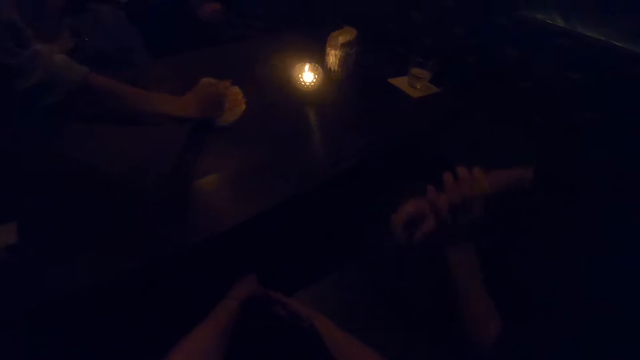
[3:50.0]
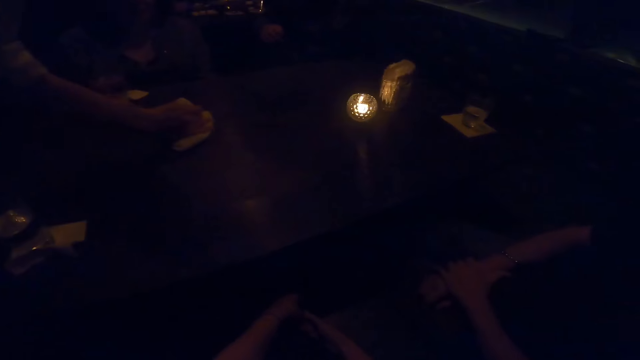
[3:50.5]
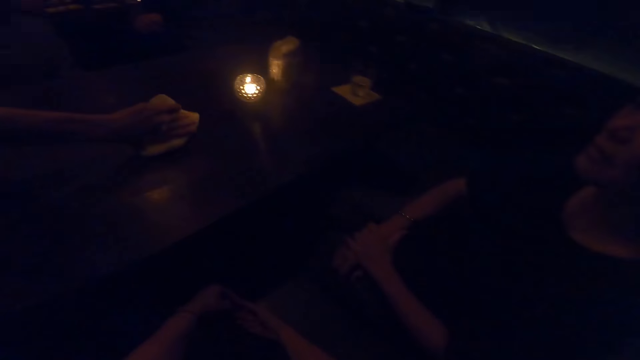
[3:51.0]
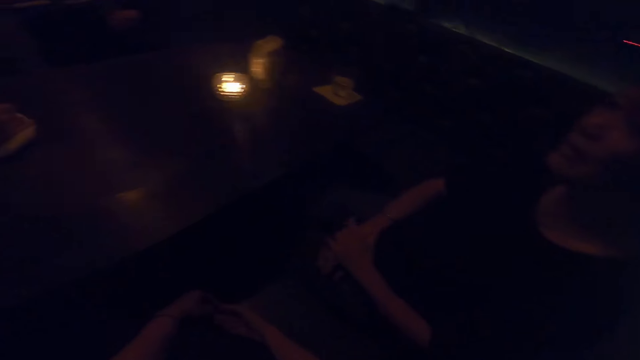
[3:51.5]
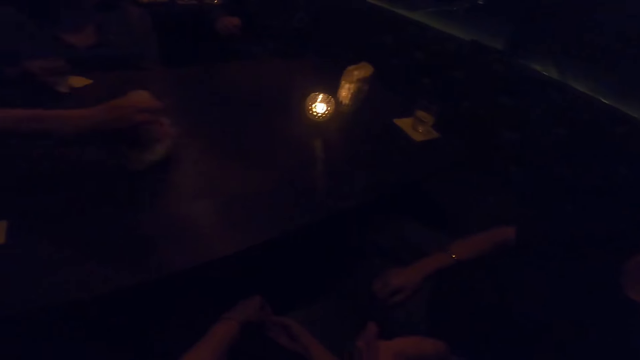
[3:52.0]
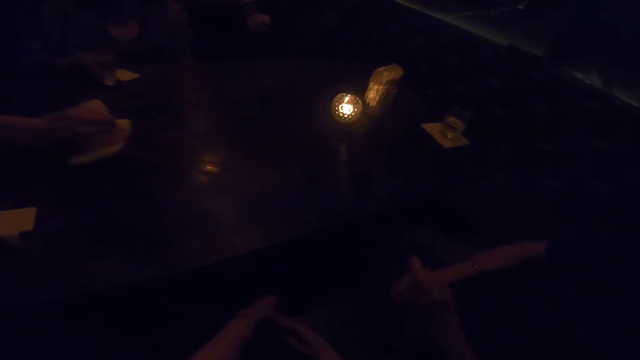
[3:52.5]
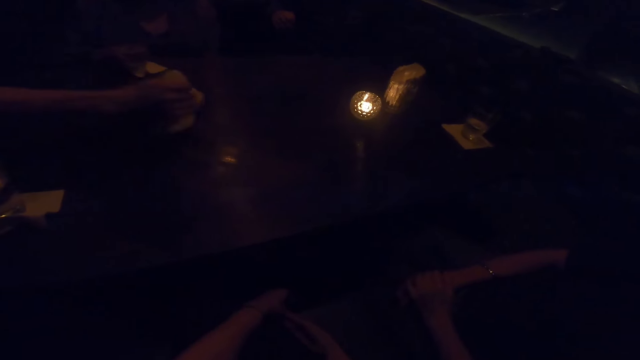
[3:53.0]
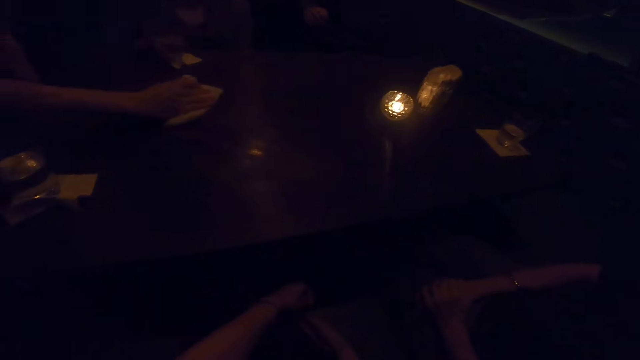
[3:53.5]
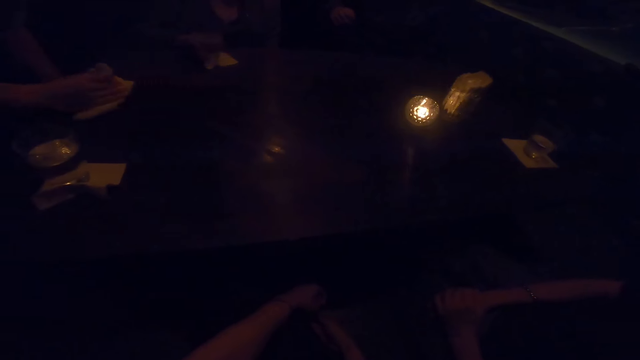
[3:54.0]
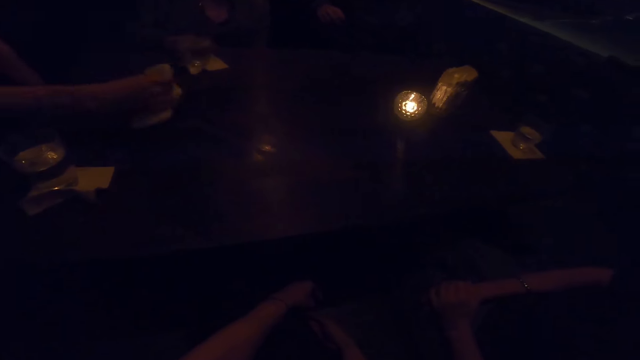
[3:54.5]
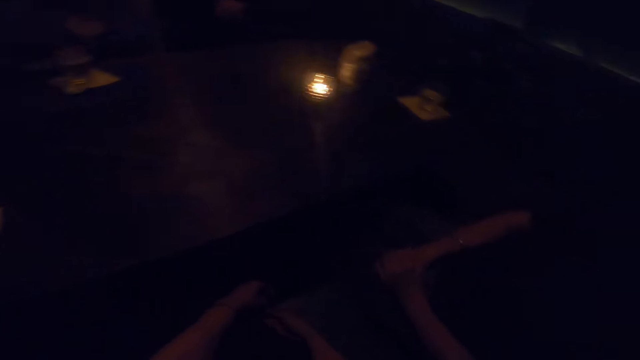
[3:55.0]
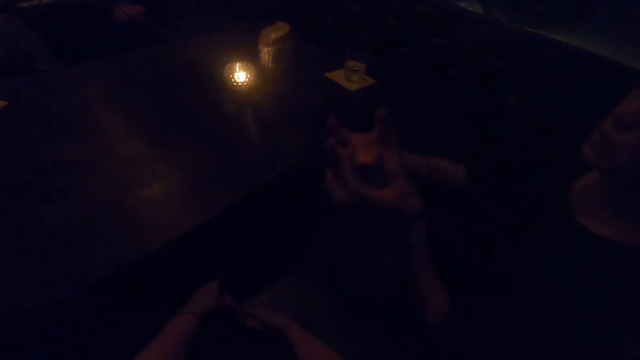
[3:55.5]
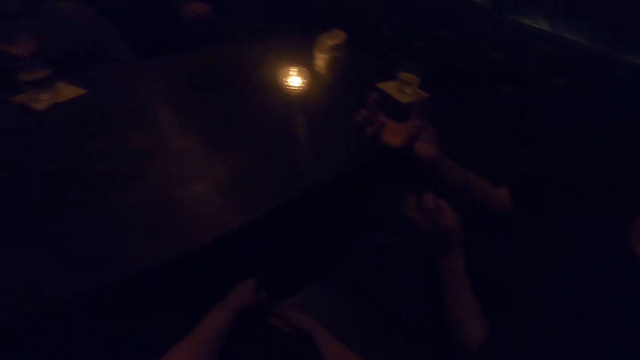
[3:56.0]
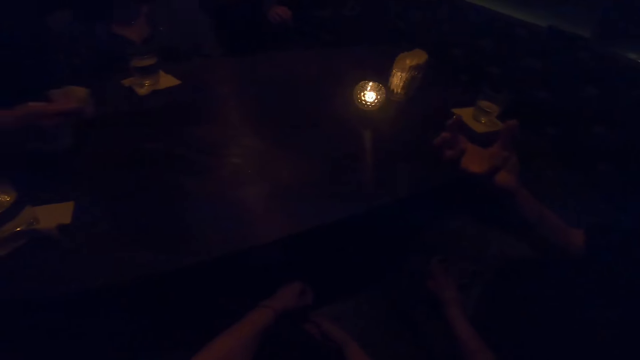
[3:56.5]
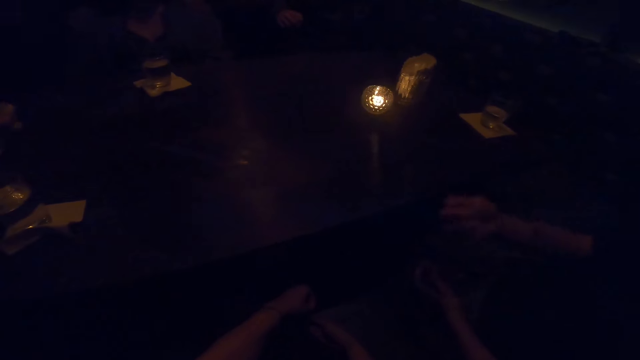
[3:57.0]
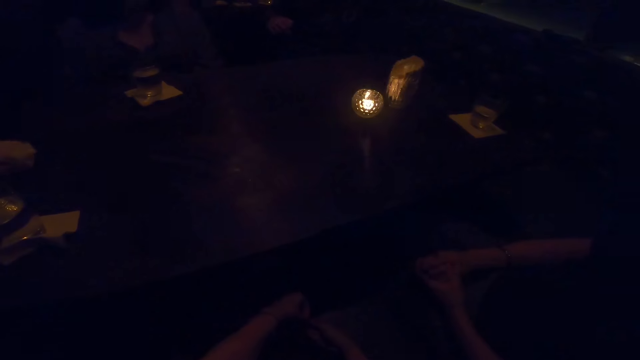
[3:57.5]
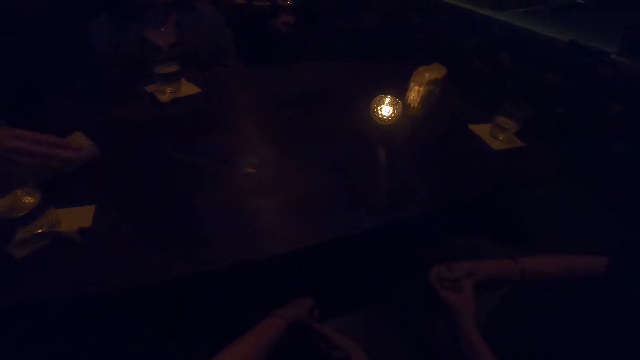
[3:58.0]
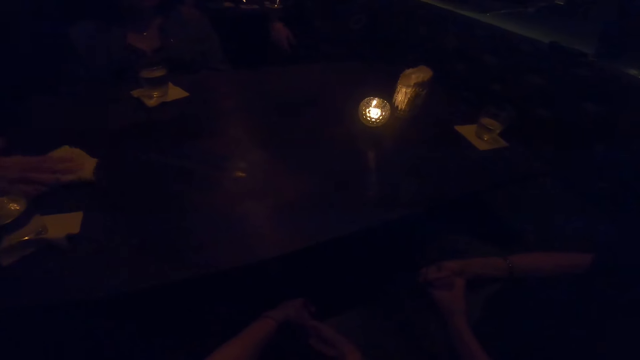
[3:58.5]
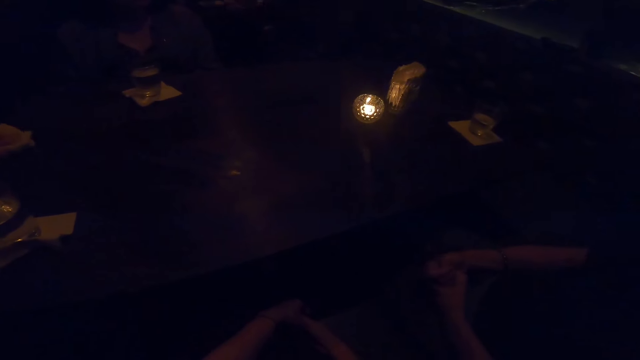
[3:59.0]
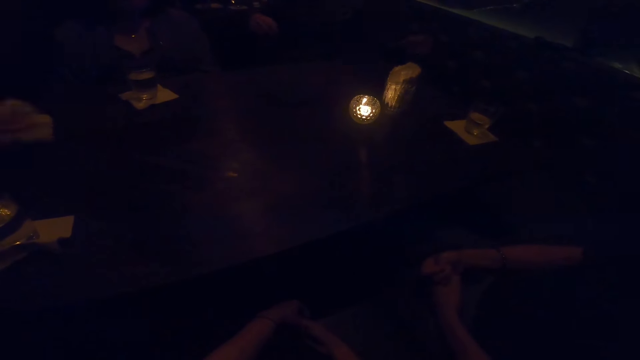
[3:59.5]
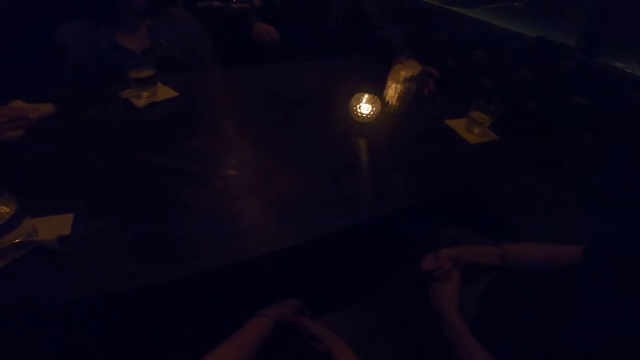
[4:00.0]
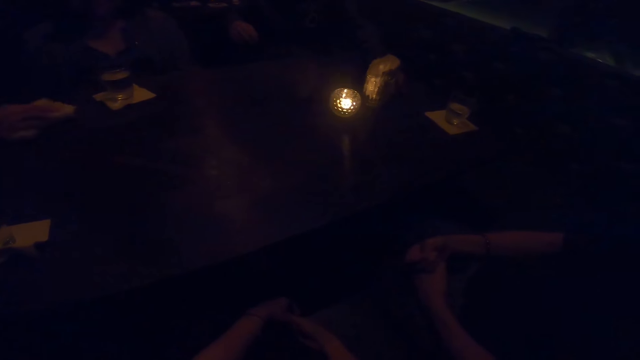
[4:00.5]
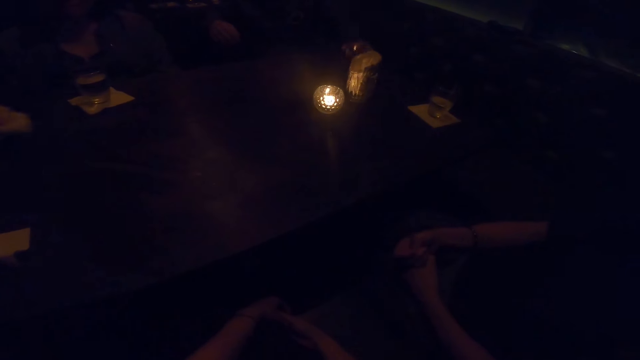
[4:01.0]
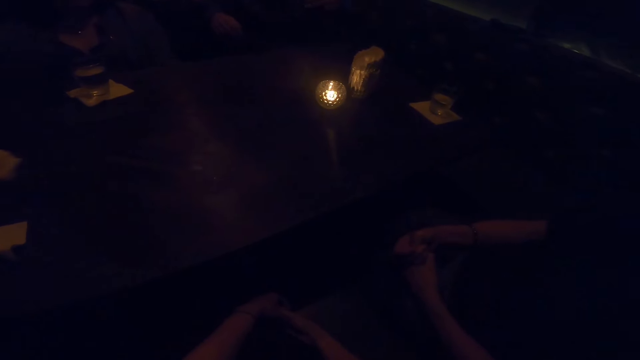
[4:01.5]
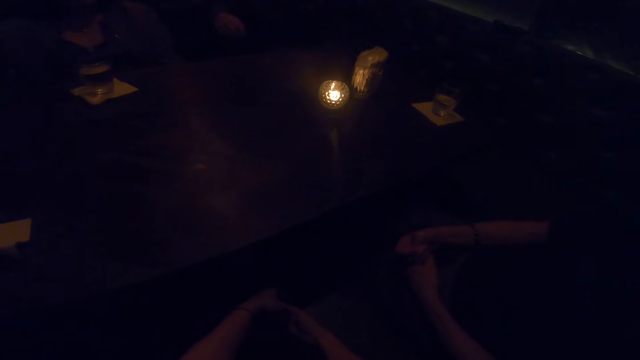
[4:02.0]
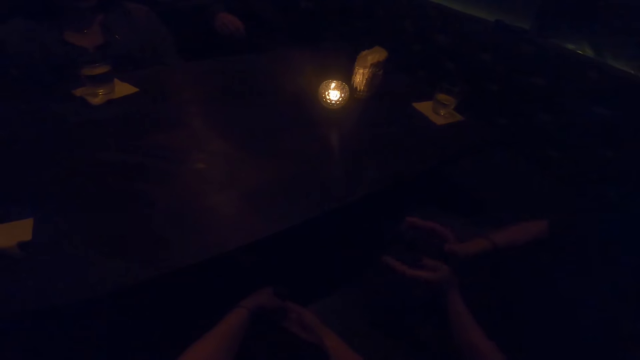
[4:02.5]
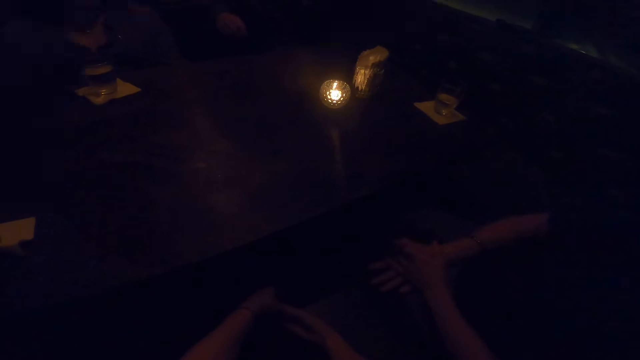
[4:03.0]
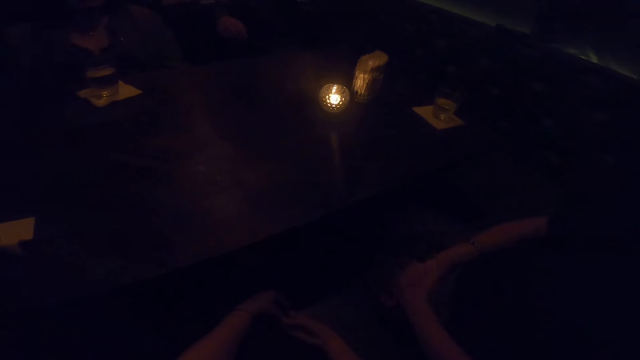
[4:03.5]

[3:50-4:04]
The camera wearer converses with a woman and another woman. The other woman converses with the first woman. The first woman moves the glass. The other woman converses with the first woman and the camera wearer. A man speaks to the first woman, the other woman and the camera wearer. The man picks up the glass of water from the table with his left hand.

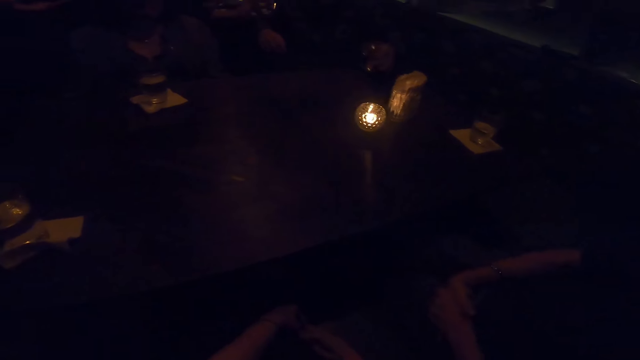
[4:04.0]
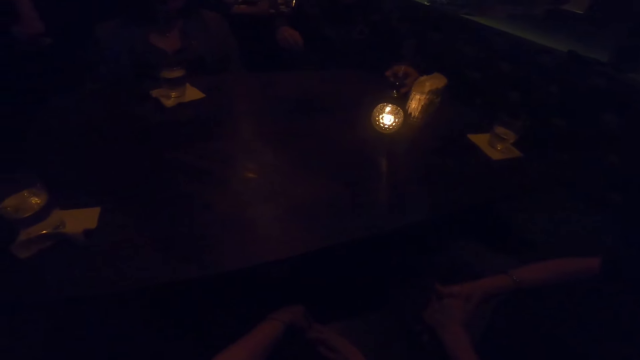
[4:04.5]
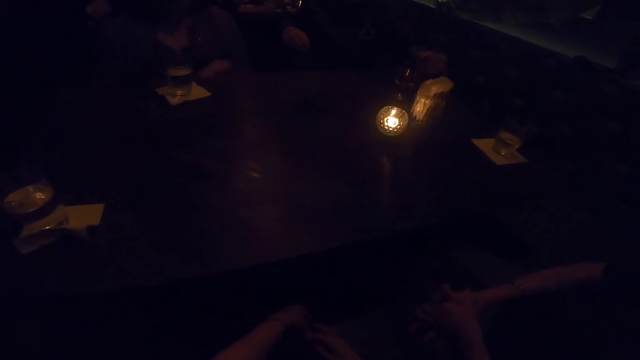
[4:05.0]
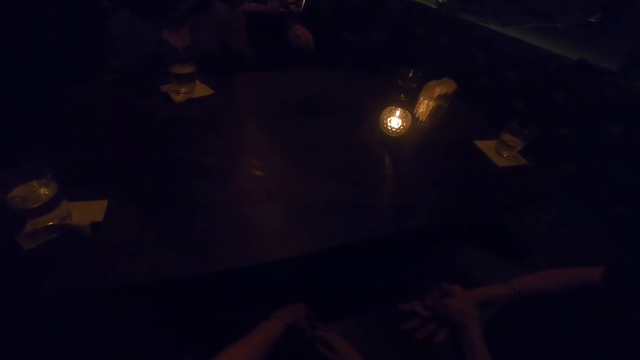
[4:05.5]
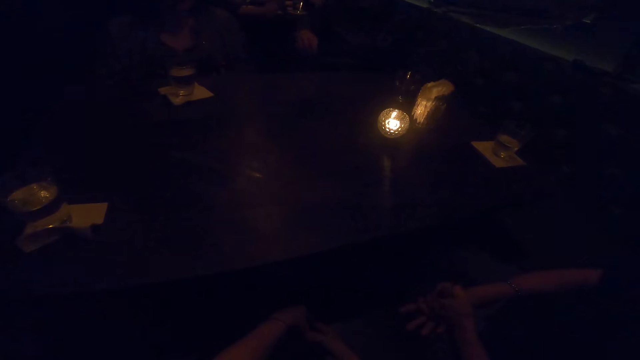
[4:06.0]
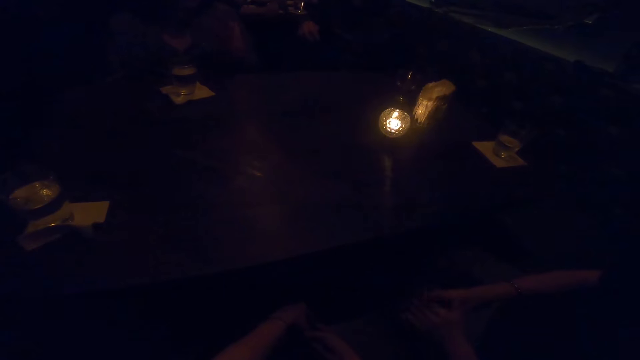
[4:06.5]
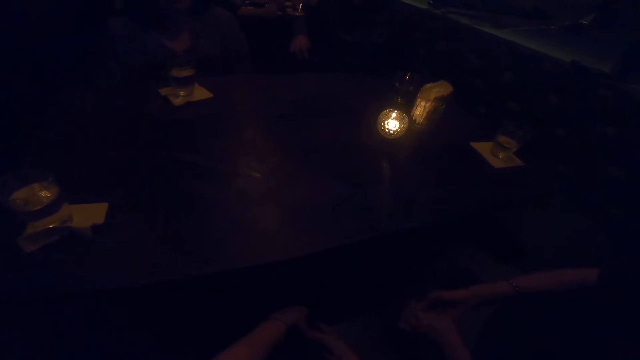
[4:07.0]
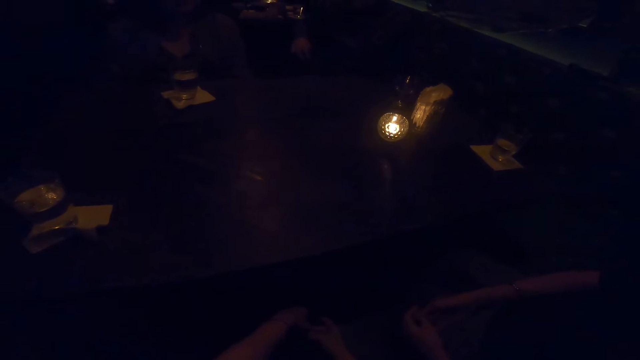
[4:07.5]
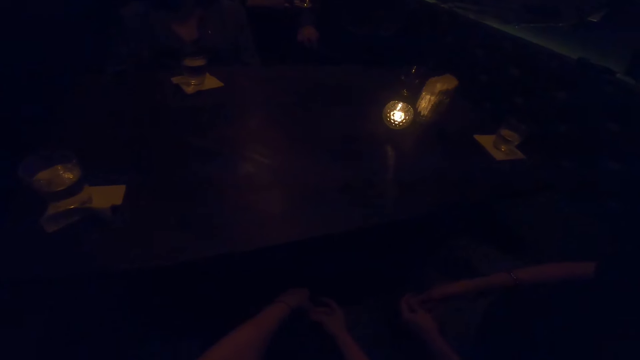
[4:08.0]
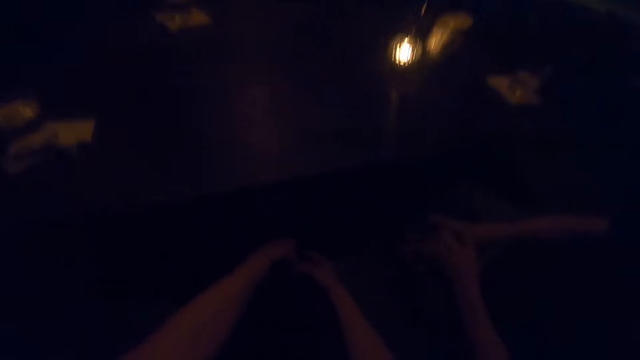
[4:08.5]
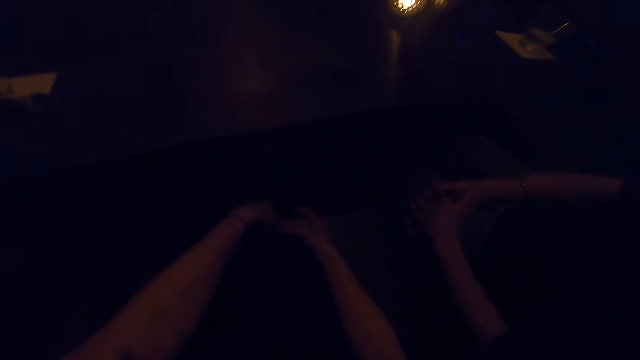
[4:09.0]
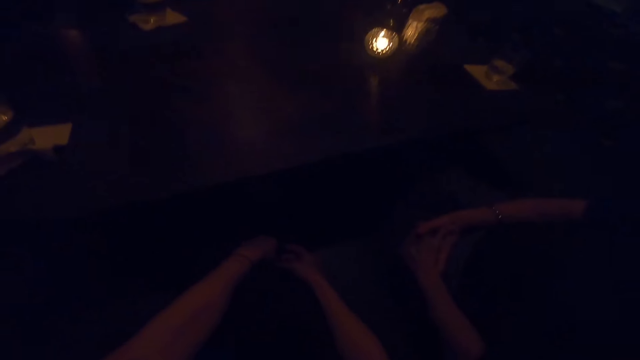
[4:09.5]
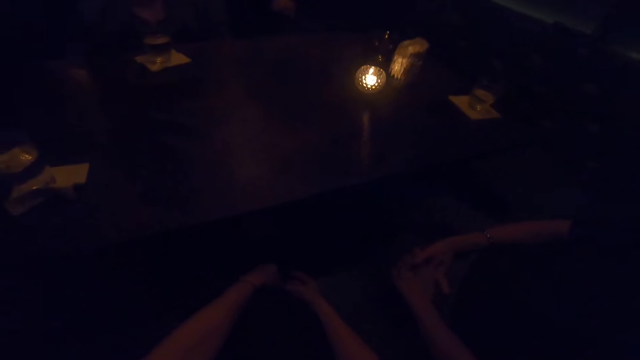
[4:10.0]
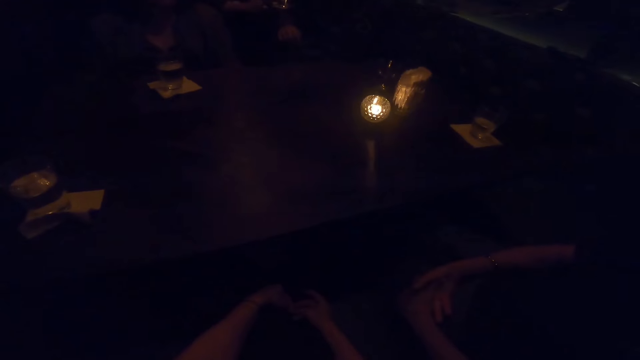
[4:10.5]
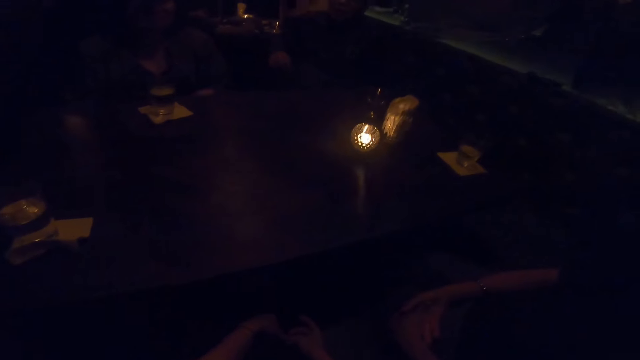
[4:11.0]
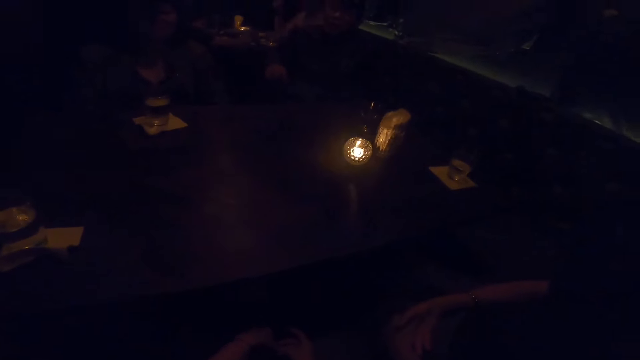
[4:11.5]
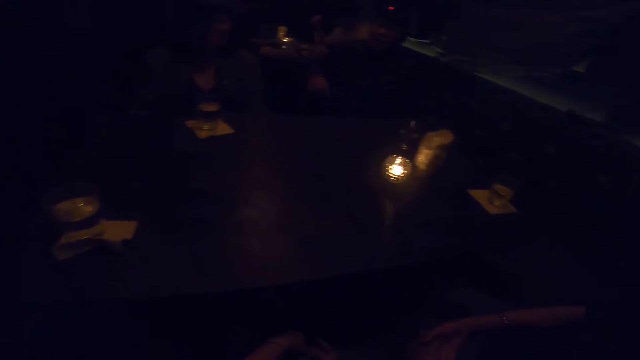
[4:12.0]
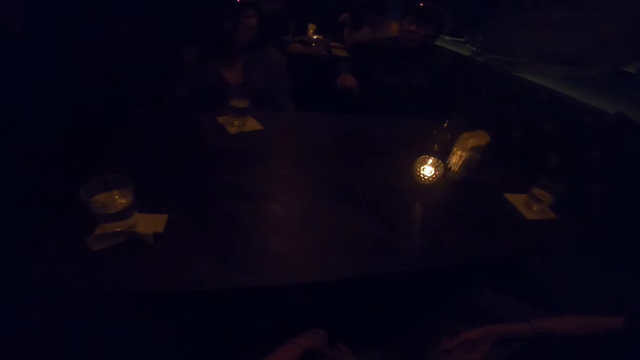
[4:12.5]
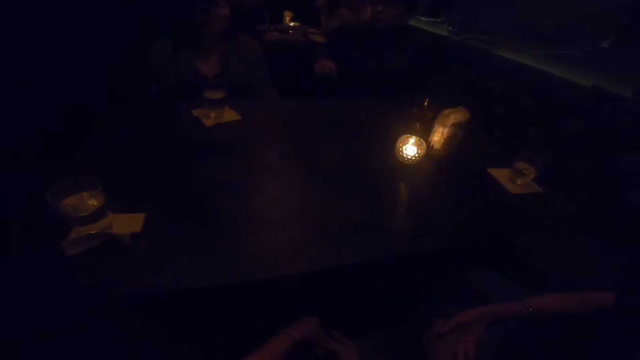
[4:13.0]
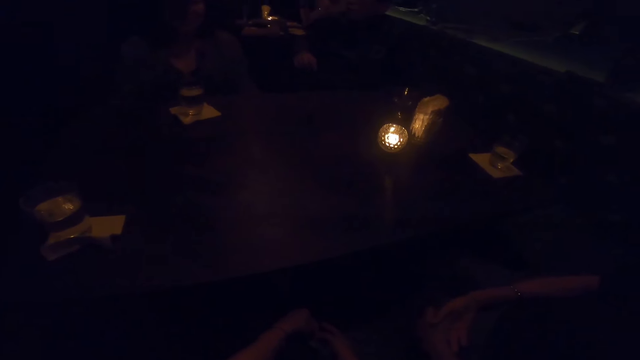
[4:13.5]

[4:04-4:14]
The man places the glass of water on the table with his left hand. The waiter leaves the table with the napkin in his right hand. A woman converses with the camera wearer, another woman and the man. The man speaks to the other woman and the camera wearer. The first woman points at the man.
